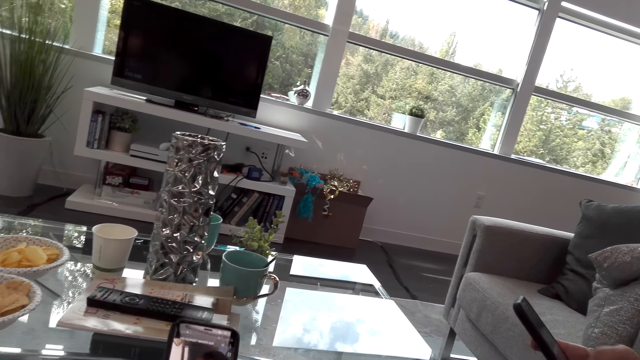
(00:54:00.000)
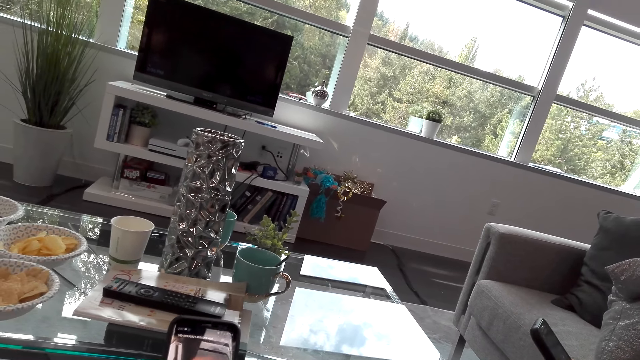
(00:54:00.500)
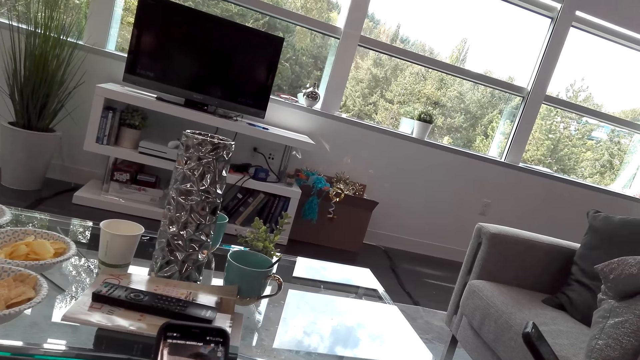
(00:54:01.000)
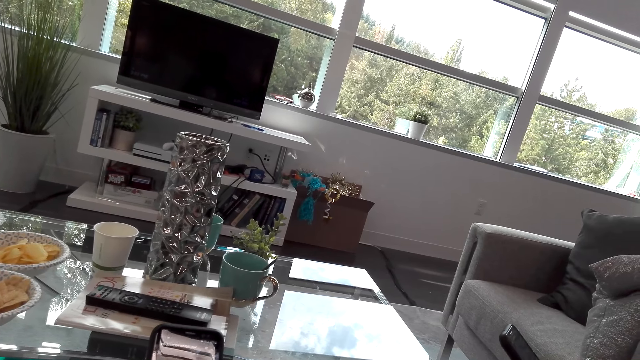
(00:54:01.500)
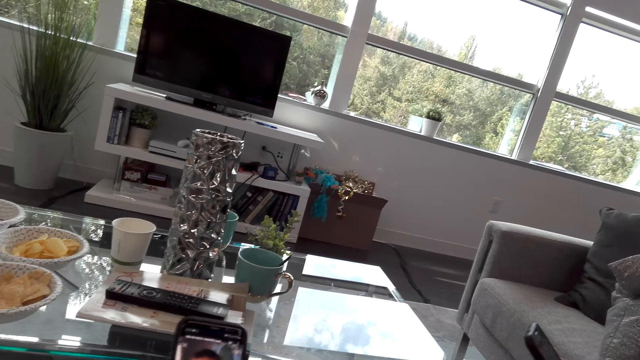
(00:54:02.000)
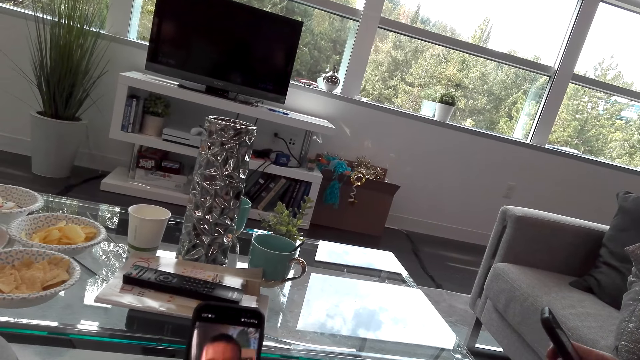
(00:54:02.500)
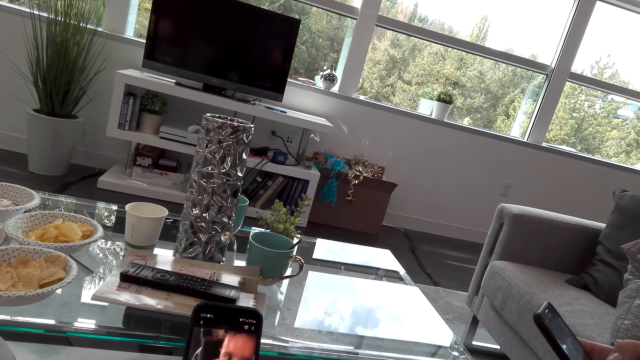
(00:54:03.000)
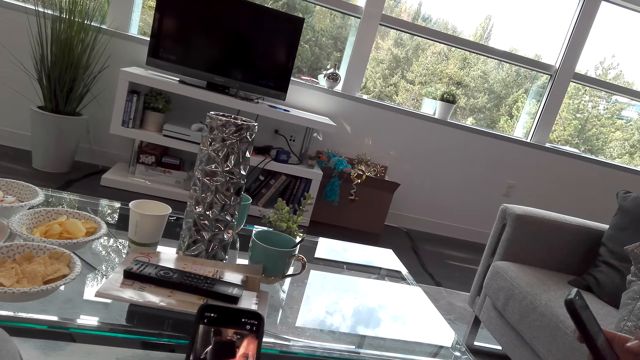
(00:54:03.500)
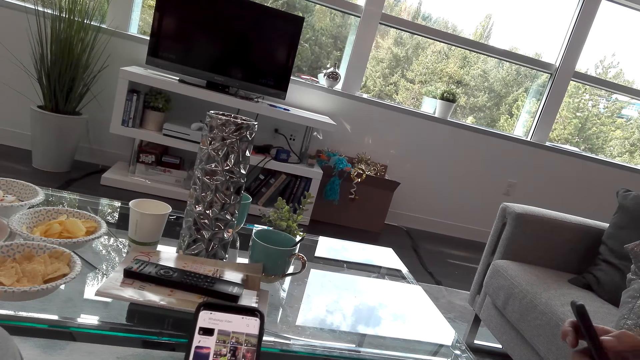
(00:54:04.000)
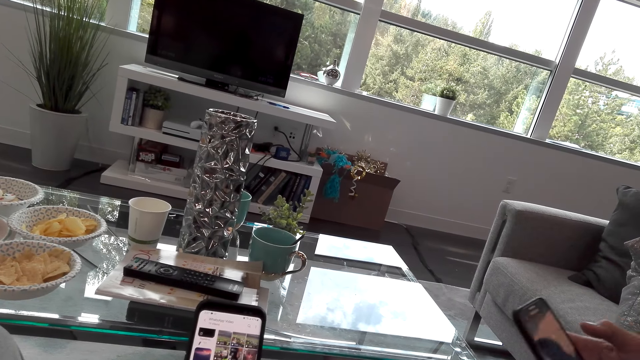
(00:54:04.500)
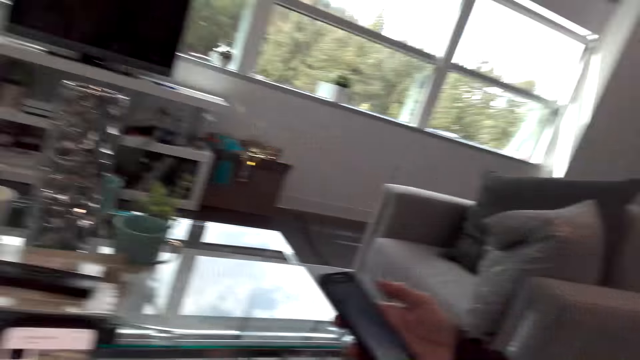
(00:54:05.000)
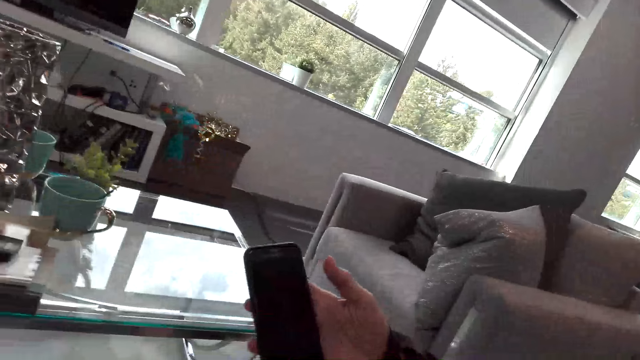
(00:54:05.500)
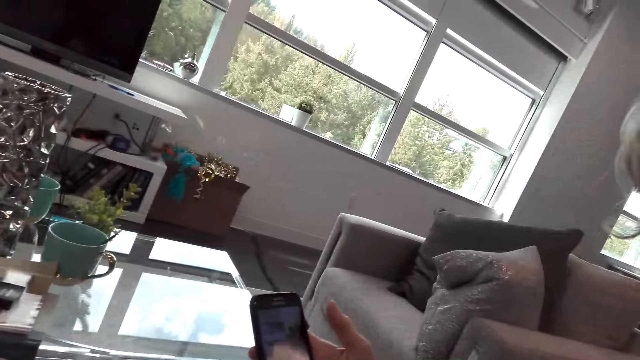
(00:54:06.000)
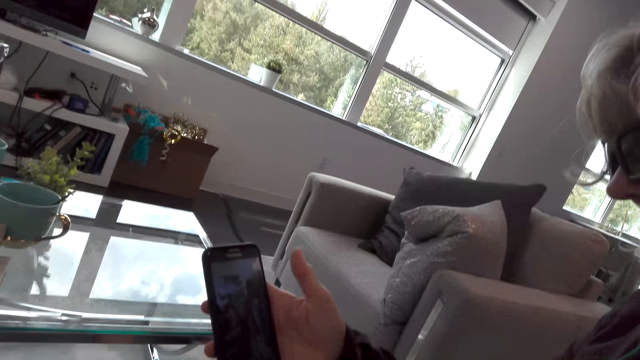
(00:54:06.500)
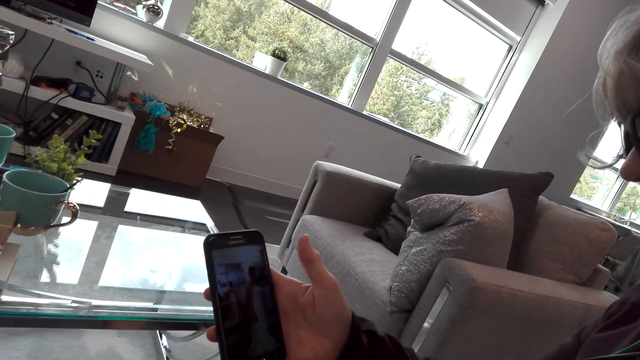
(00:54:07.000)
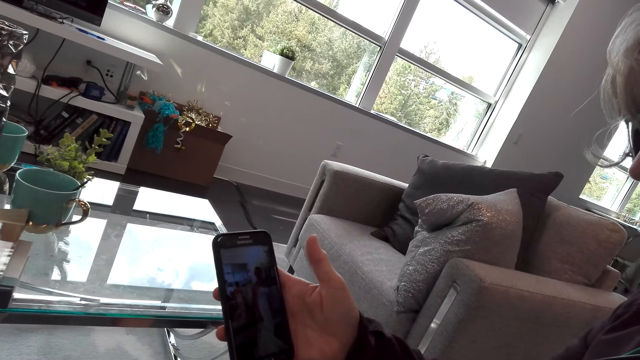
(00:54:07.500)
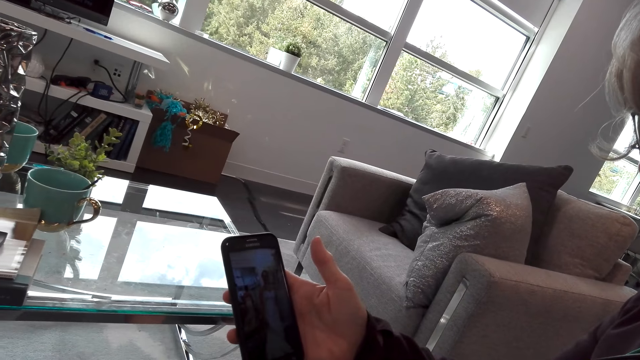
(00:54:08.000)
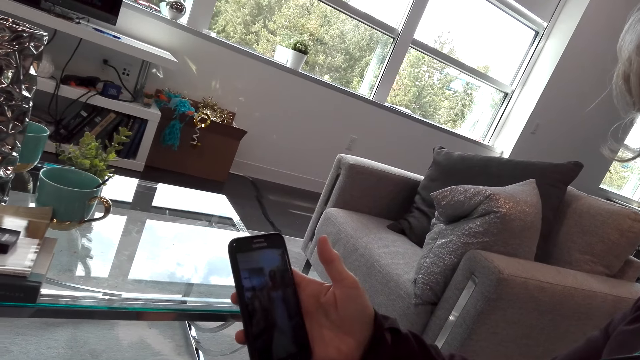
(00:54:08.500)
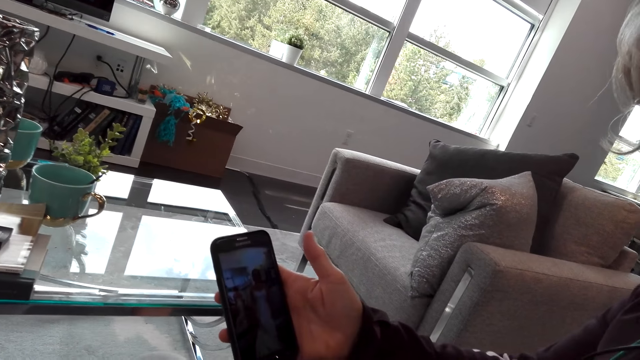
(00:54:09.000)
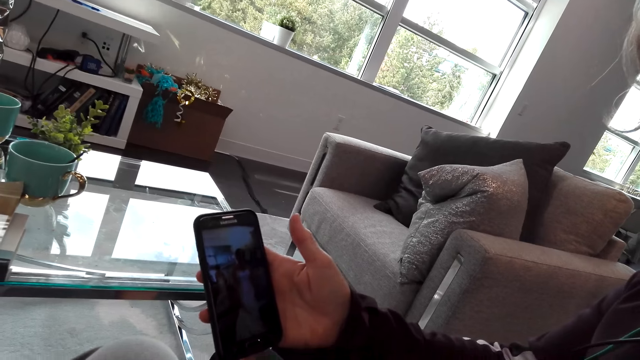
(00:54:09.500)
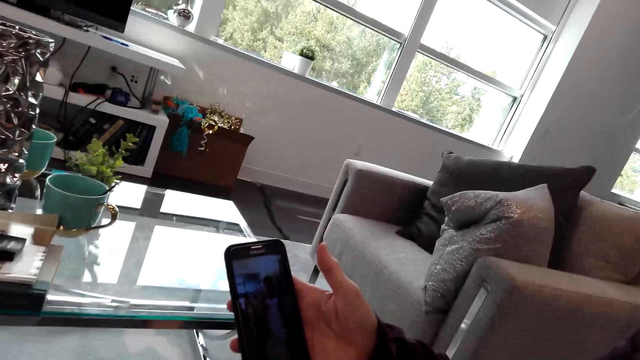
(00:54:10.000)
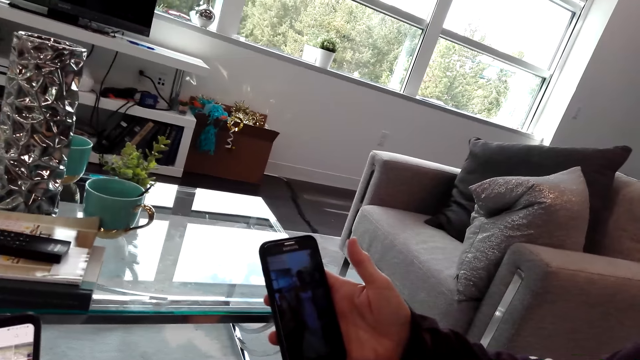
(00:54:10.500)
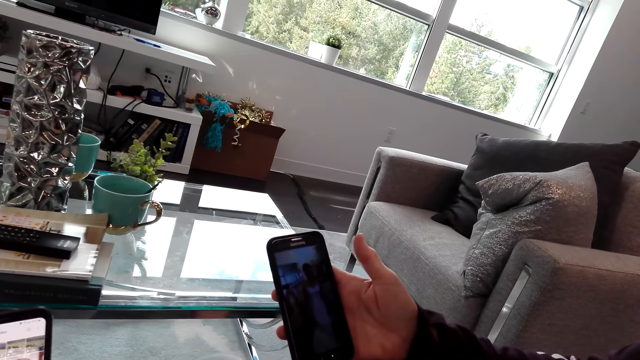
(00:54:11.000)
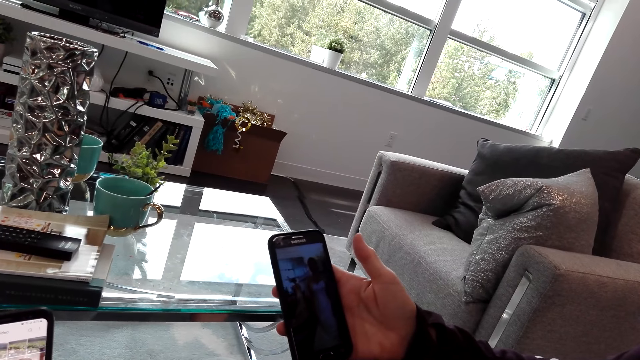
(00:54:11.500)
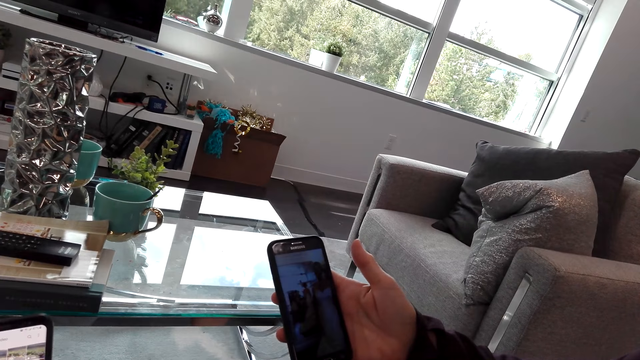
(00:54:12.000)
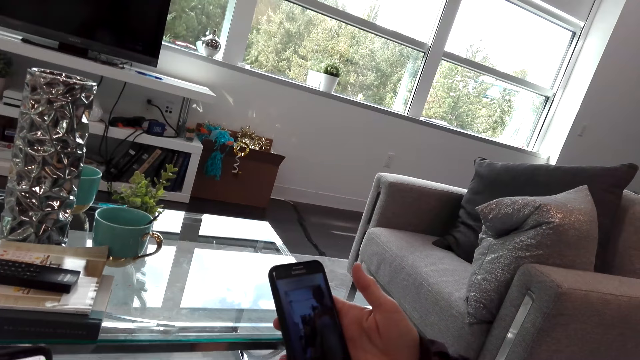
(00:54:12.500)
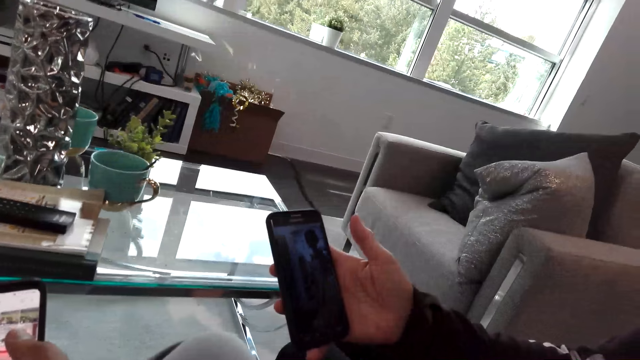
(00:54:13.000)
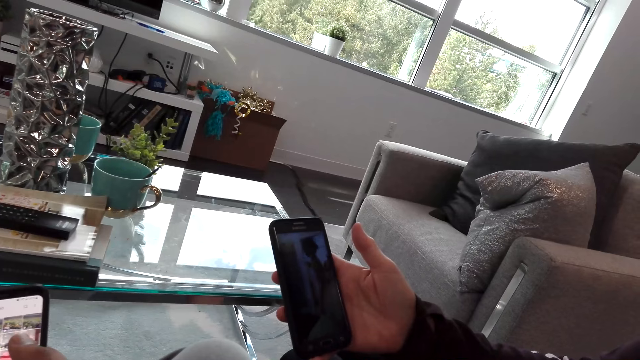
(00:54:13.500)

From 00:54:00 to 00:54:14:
The lady scrolls the phone. The camera wearer scrolls the phone. The lady speaks to the camera wearer and shows the camera wearer the phone. The lady speaks to the camera wearer. The camera wearer watches a video on the phone with the lady.

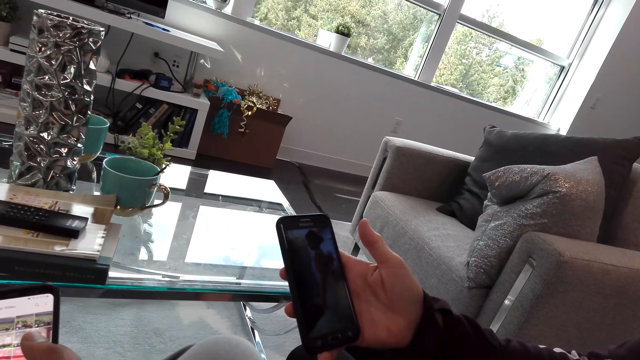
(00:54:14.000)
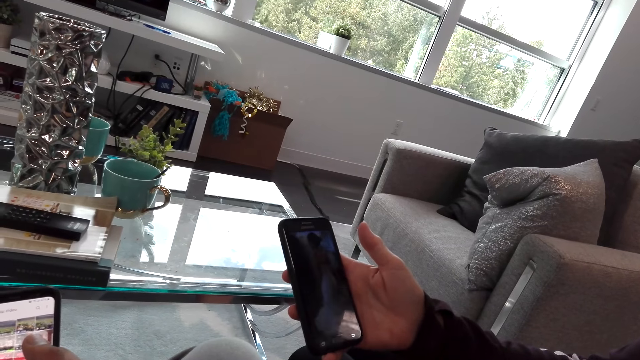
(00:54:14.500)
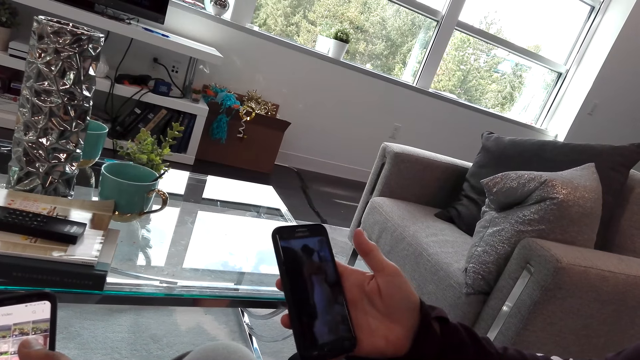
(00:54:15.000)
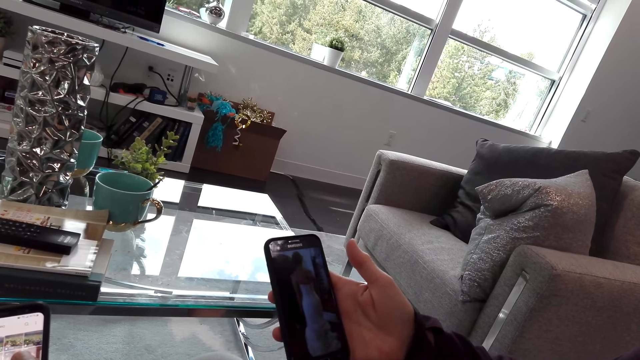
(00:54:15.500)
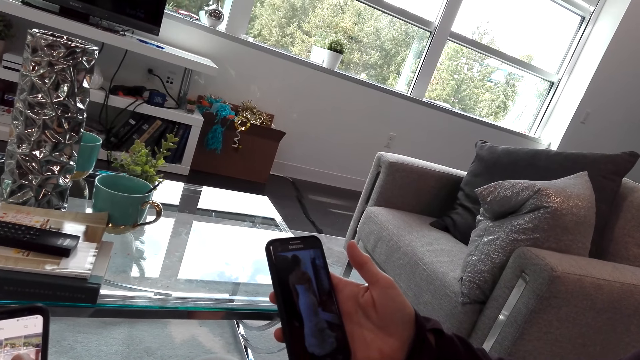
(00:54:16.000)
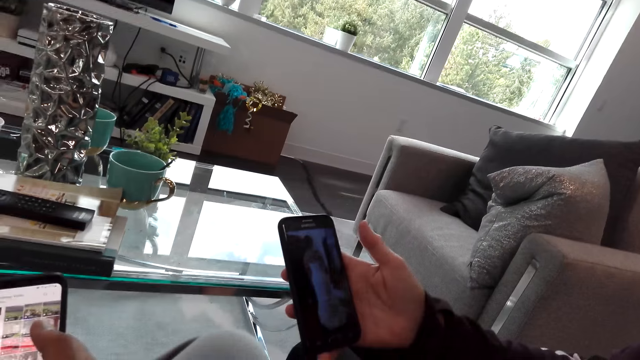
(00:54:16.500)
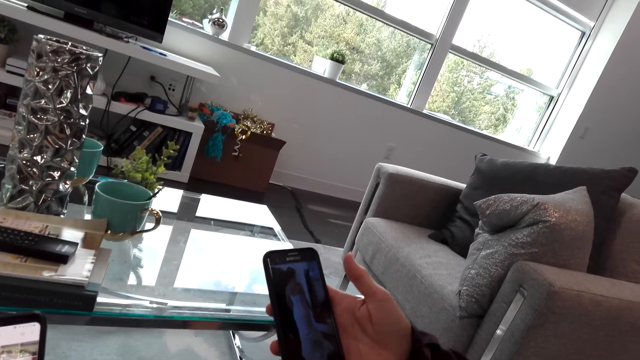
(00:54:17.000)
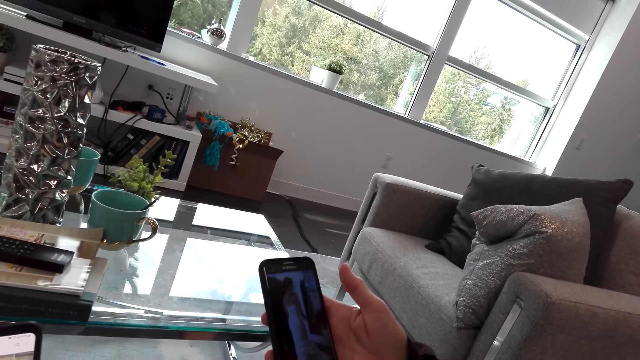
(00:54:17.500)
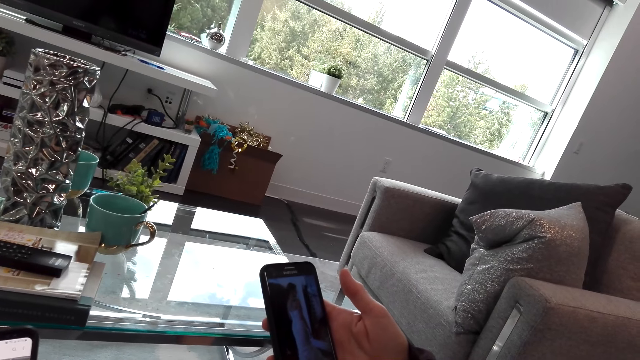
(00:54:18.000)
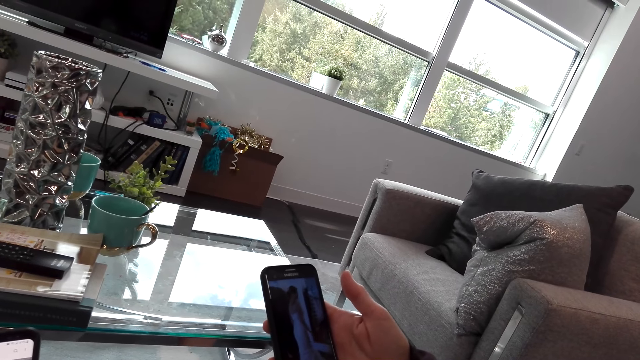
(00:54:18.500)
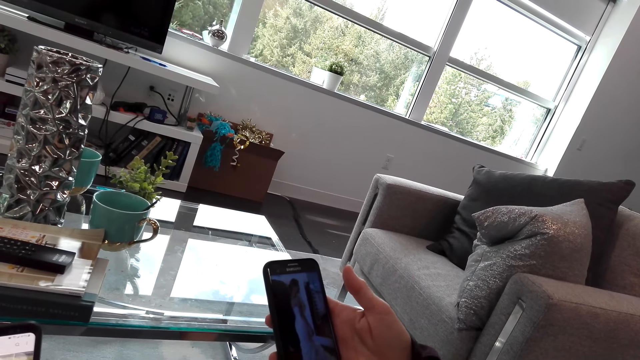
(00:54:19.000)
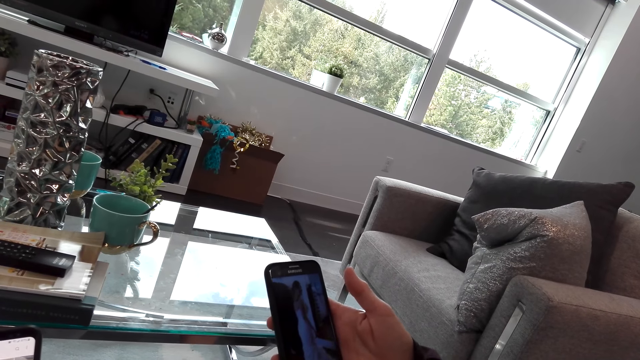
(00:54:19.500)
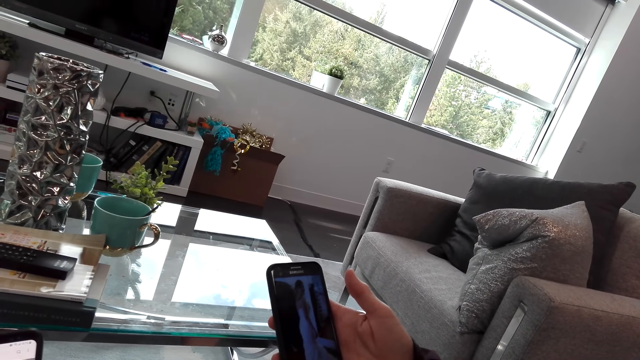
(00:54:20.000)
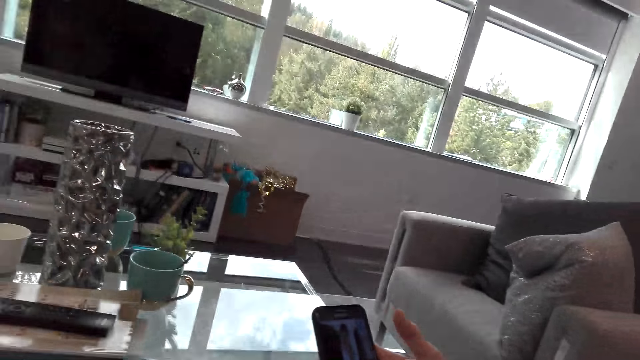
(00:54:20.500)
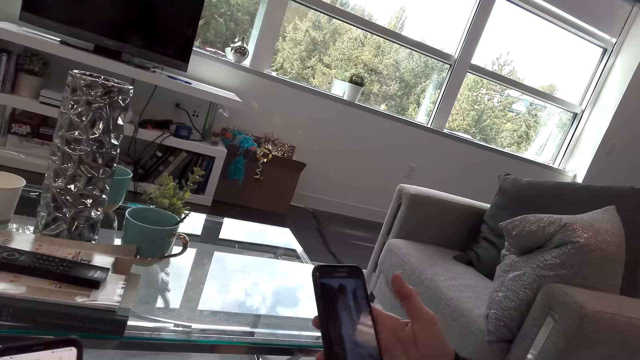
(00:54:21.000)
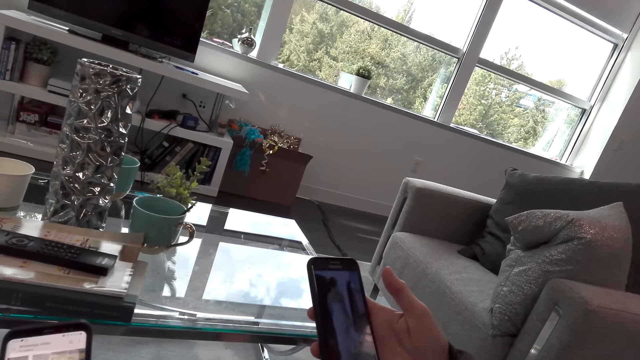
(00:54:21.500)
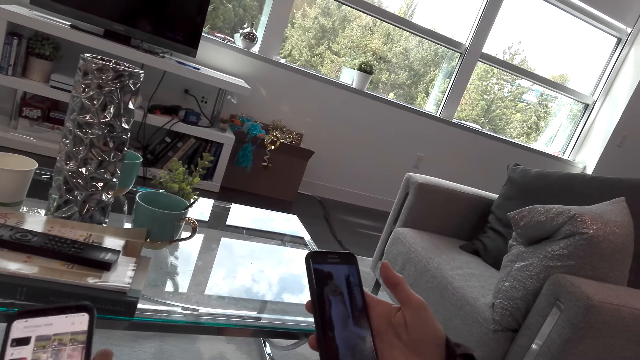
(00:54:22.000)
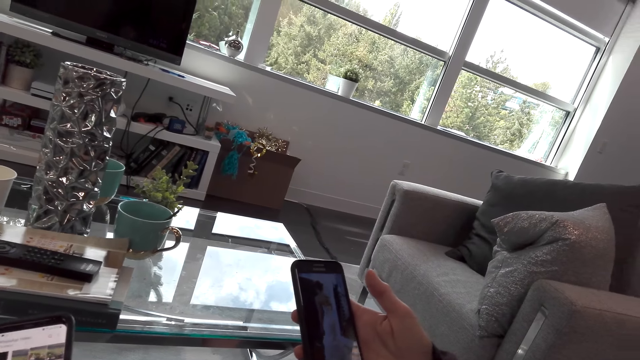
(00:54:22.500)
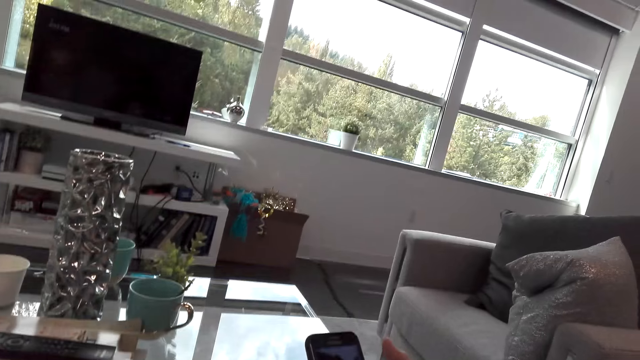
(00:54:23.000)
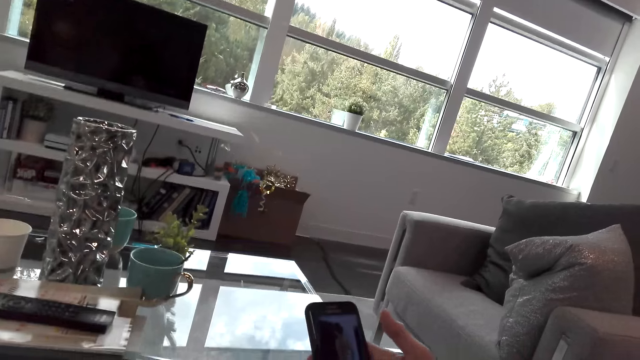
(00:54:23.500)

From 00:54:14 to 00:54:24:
The camera wearer speaks to a lady. They scroll the phone. The lady laughs. The camera wearer speaks to the lady. The lady speaks to the camera wearer. The camera wearer speaks to the lady.
